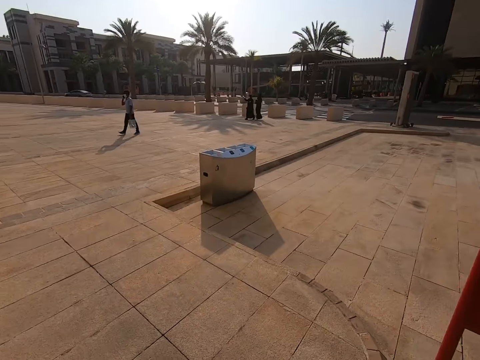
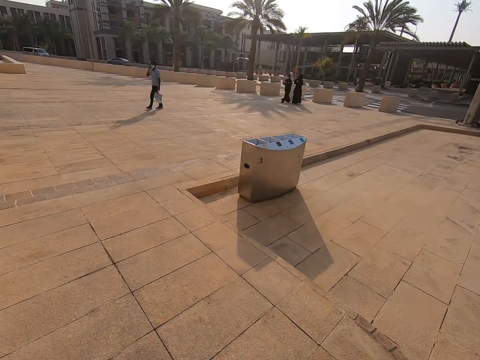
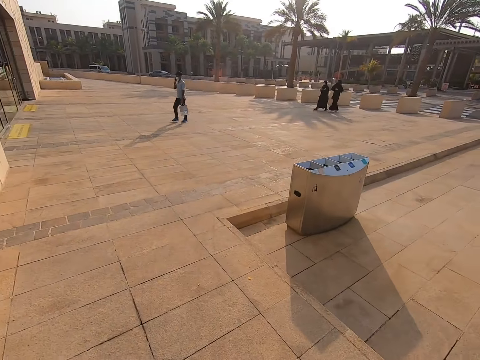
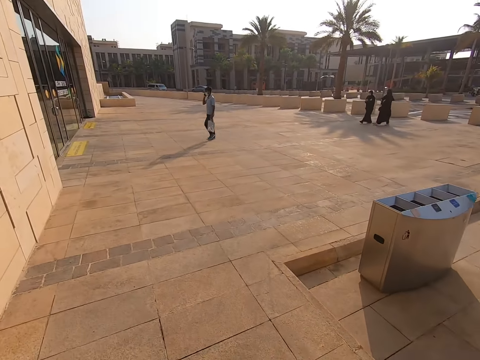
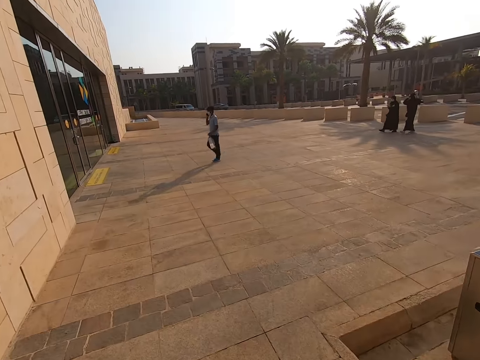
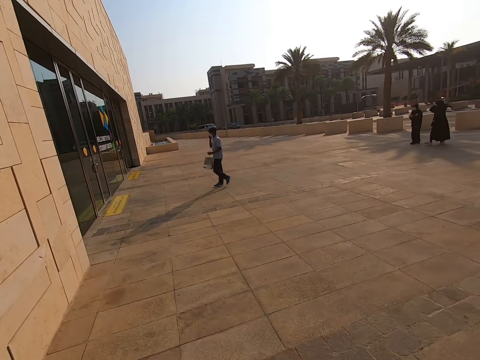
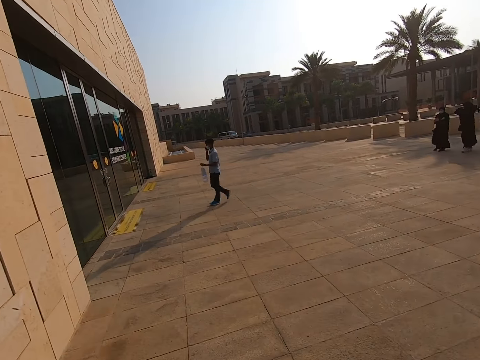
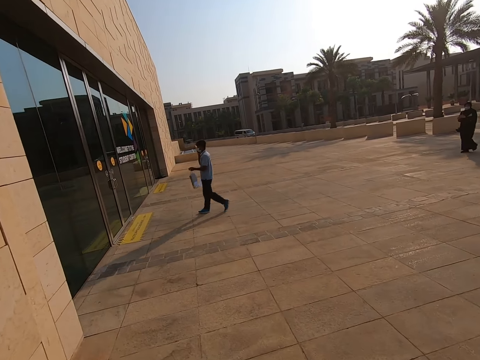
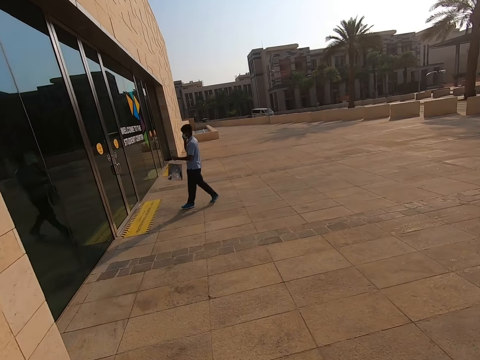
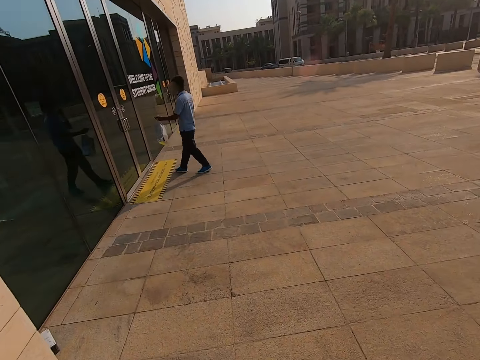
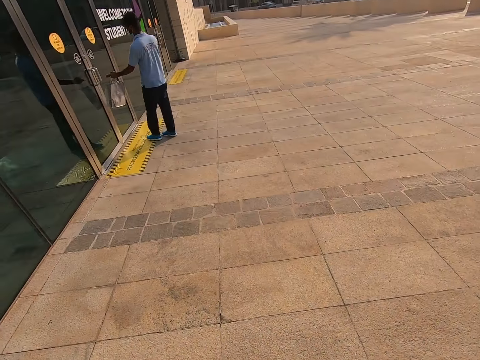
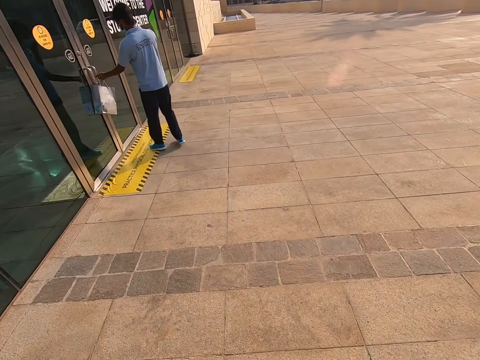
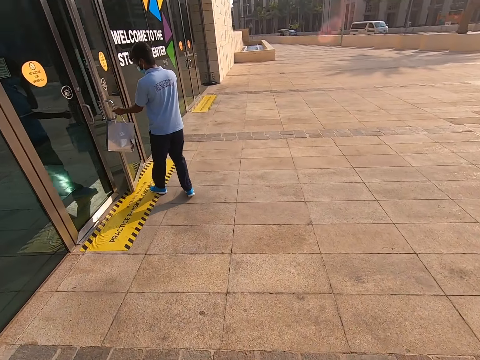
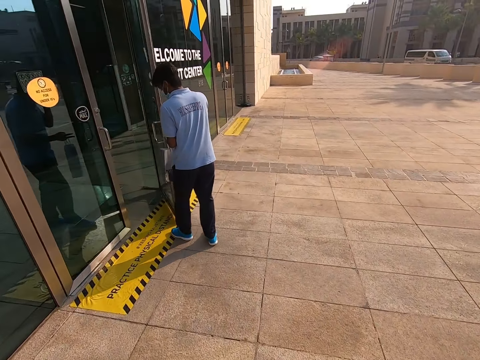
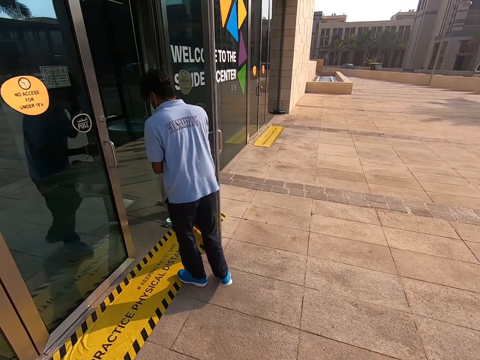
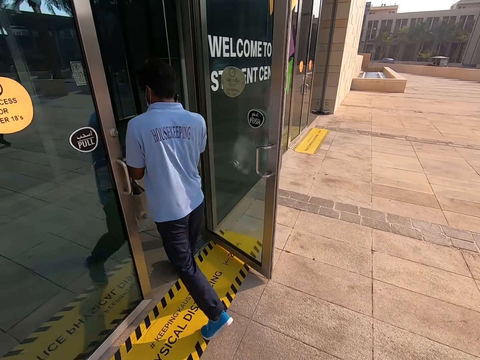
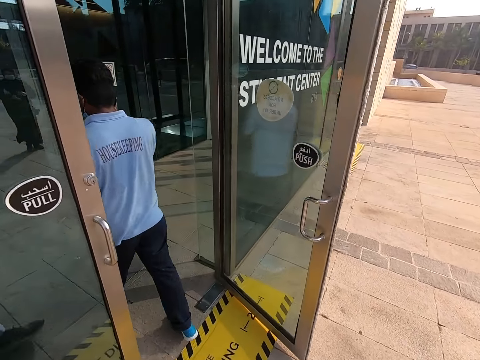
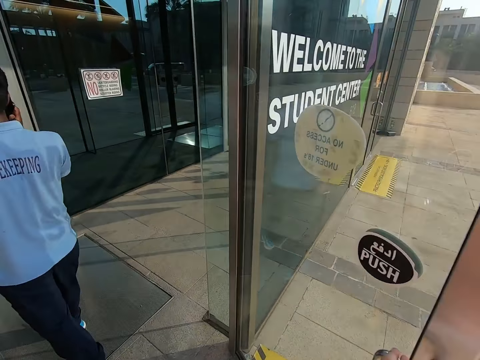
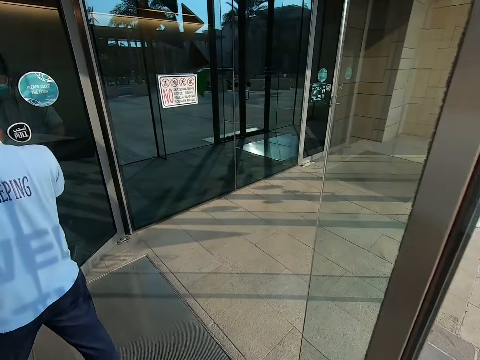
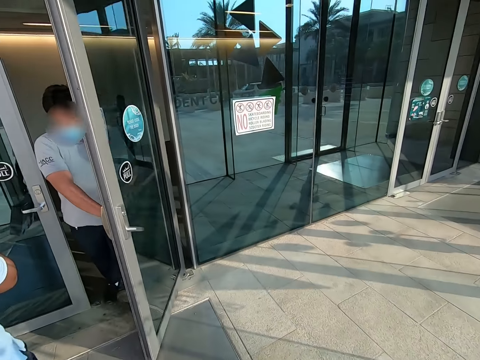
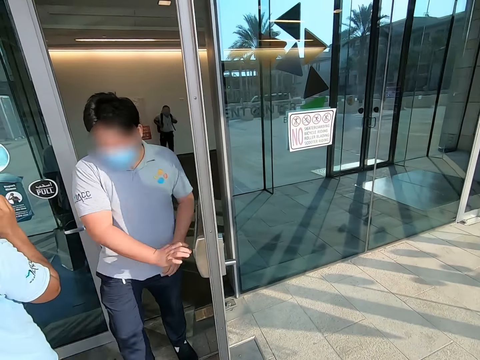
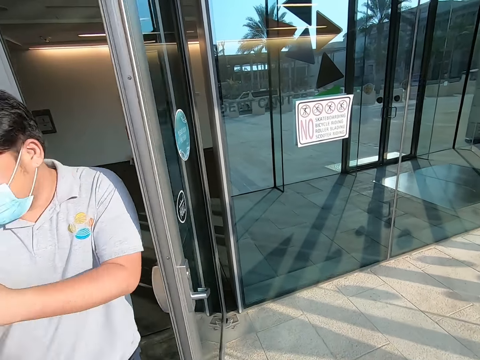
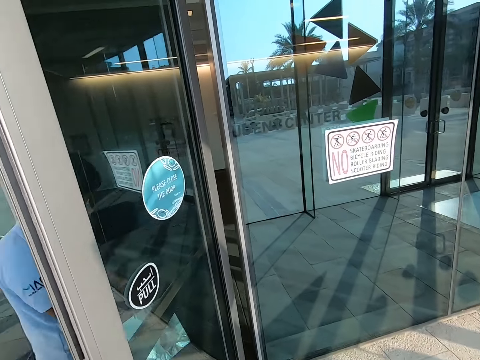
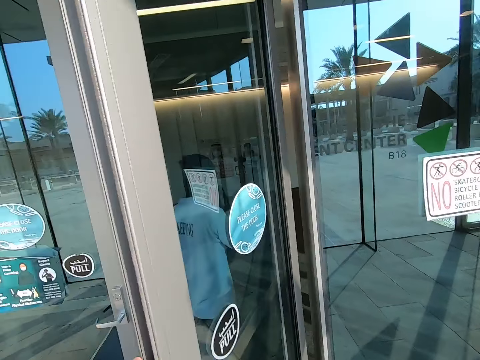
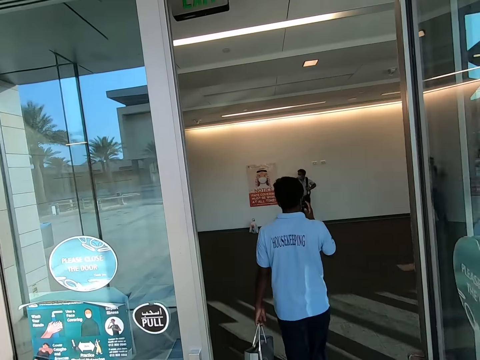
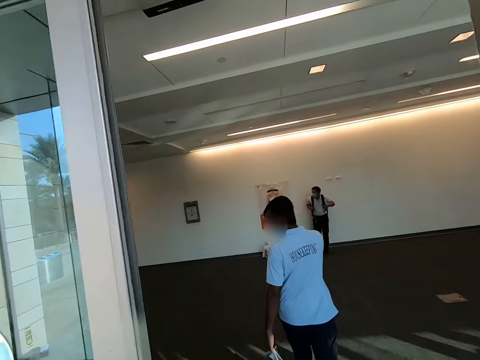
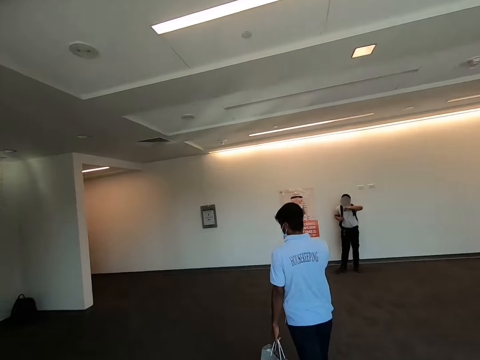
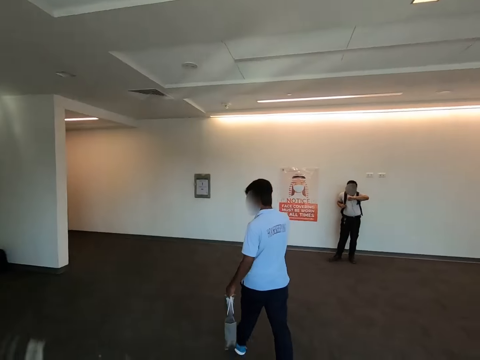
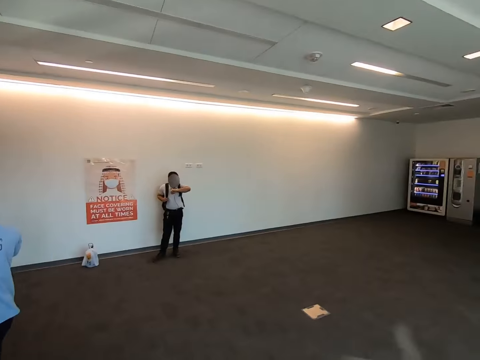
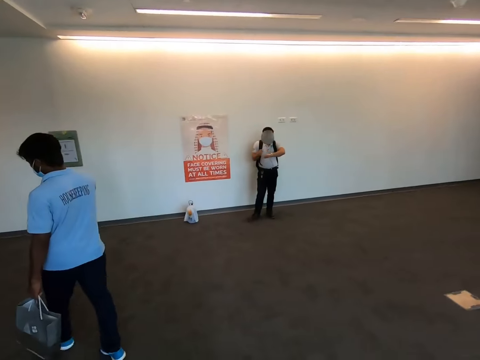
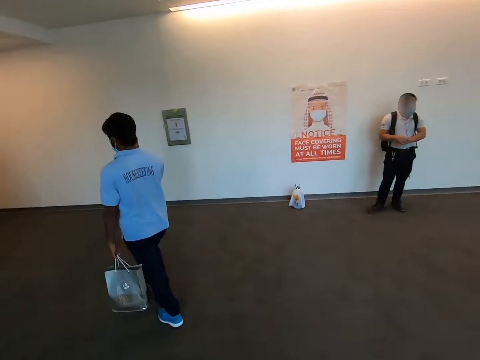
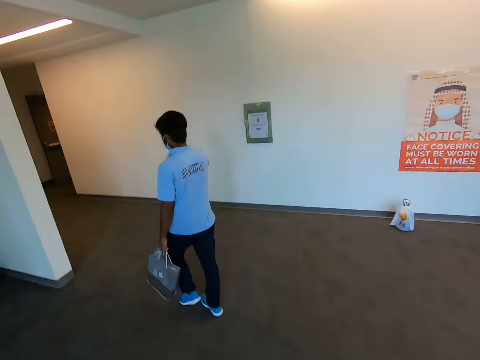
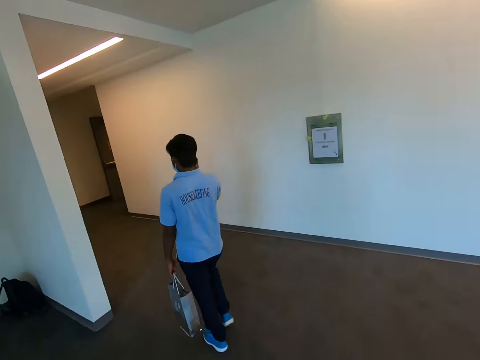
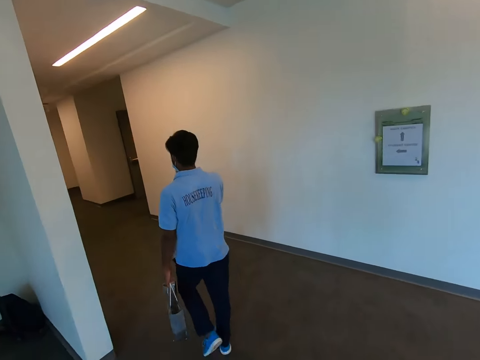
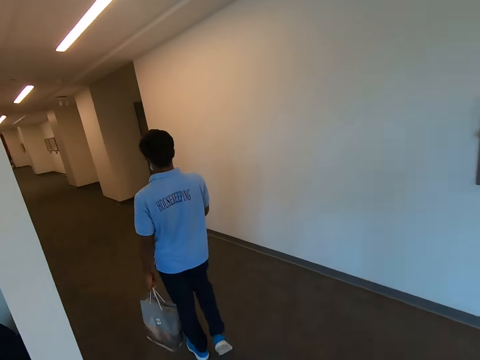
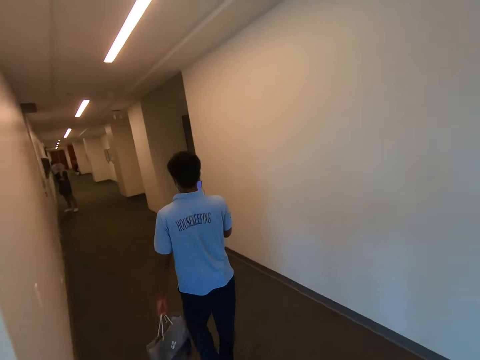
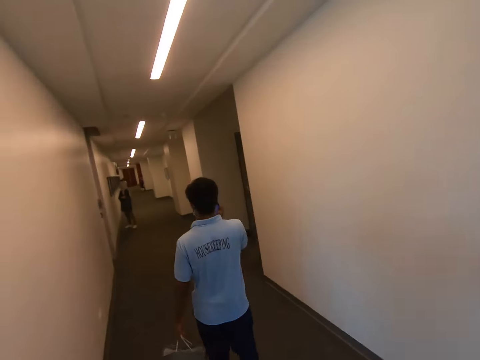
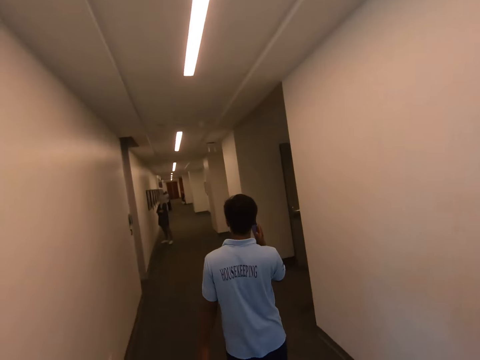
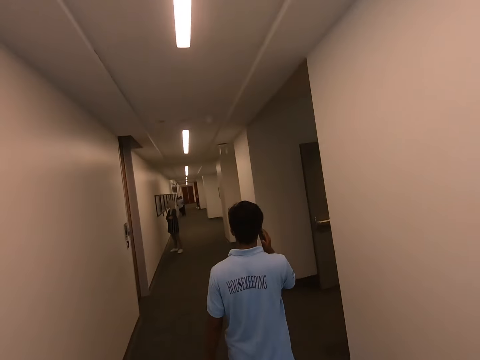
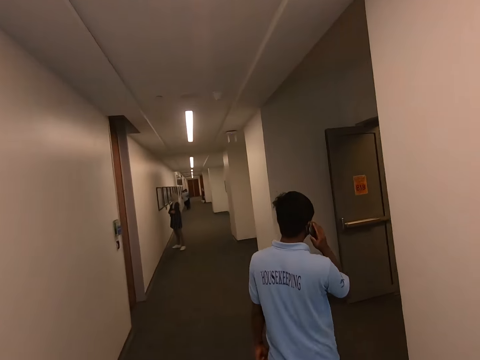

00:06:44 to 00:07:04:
The camera wearer enters the building. They push the door. They walk in the building.

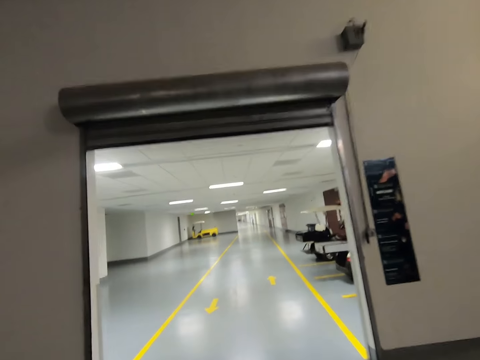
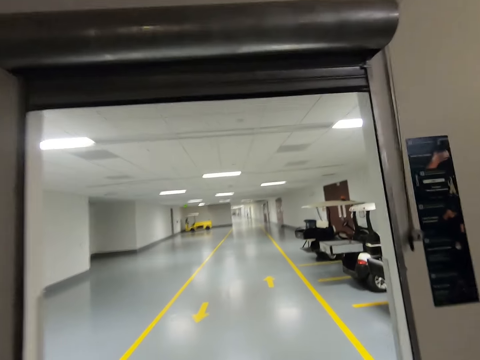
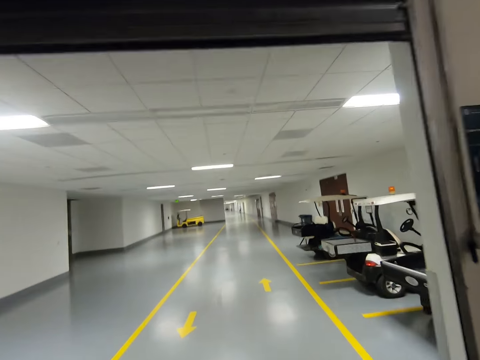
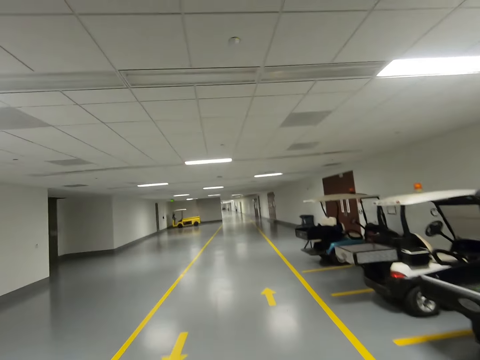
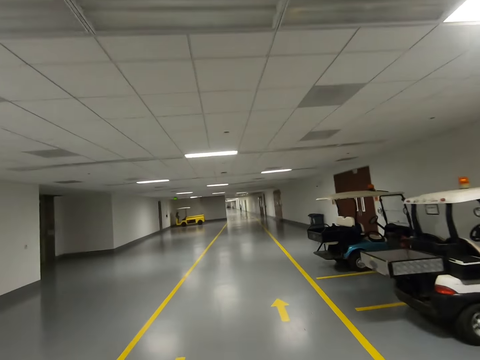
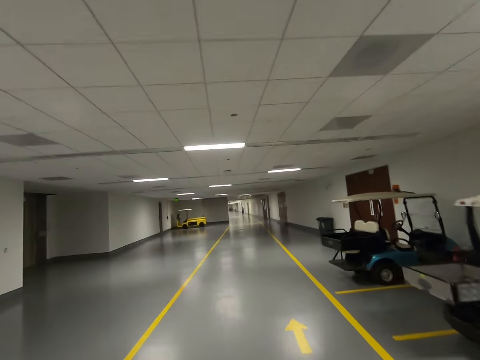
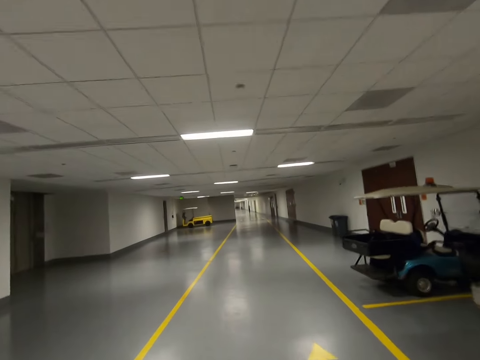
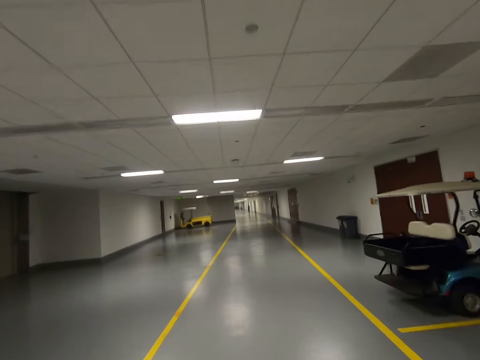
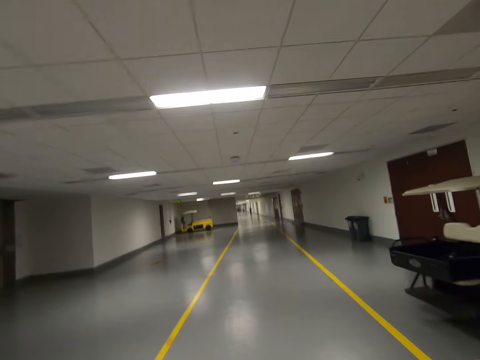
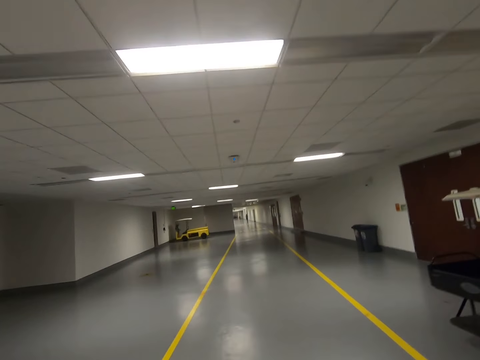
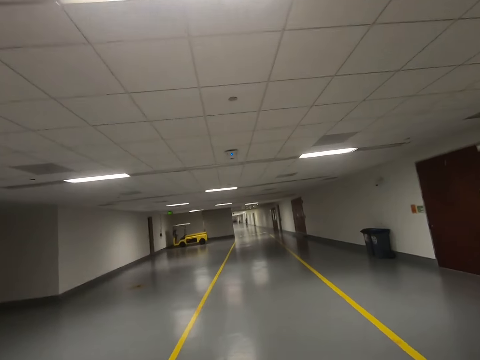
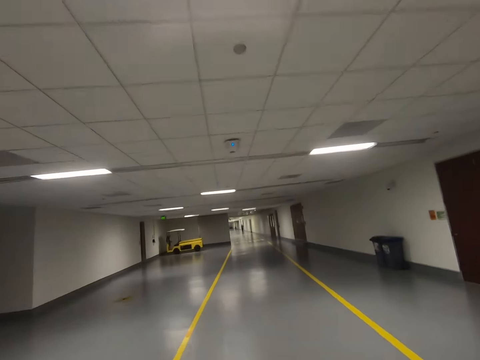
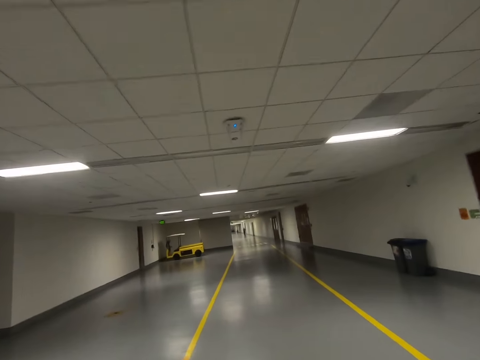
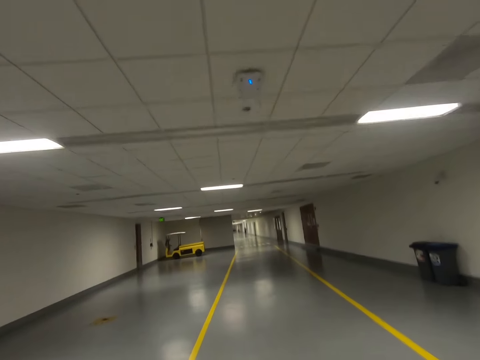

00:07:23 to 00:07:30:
The camera wearer walks around the building.
